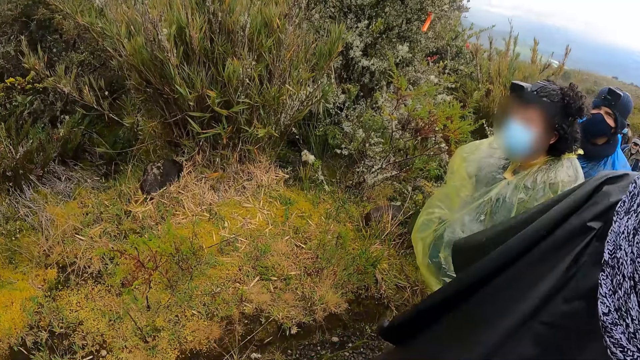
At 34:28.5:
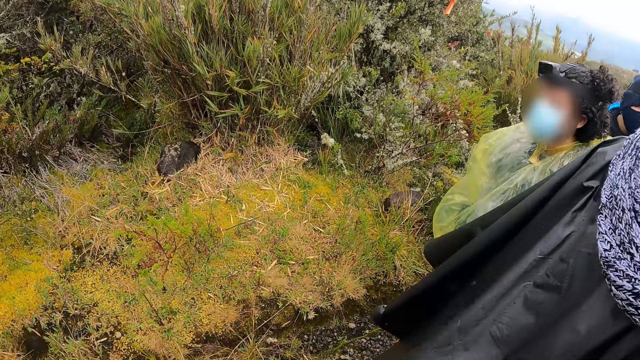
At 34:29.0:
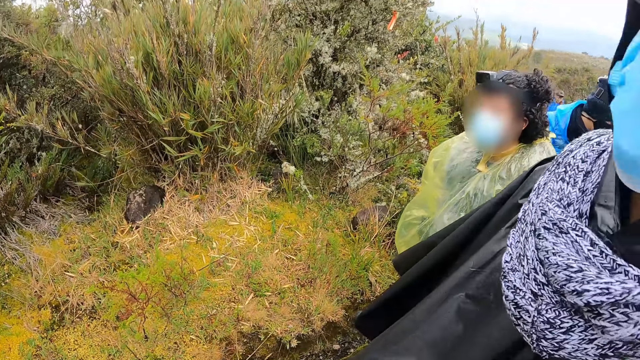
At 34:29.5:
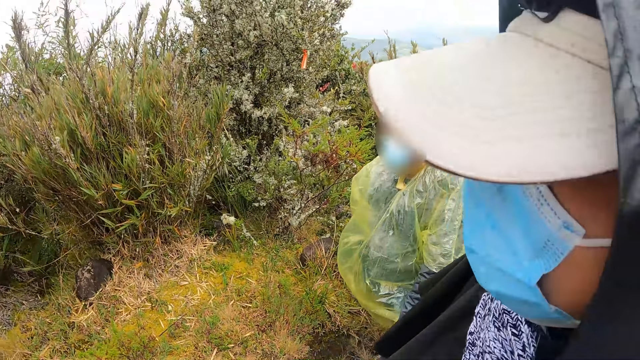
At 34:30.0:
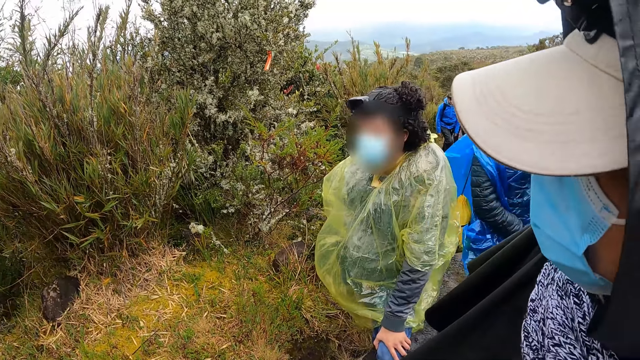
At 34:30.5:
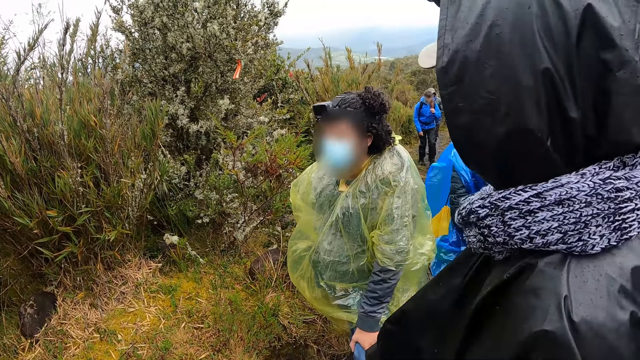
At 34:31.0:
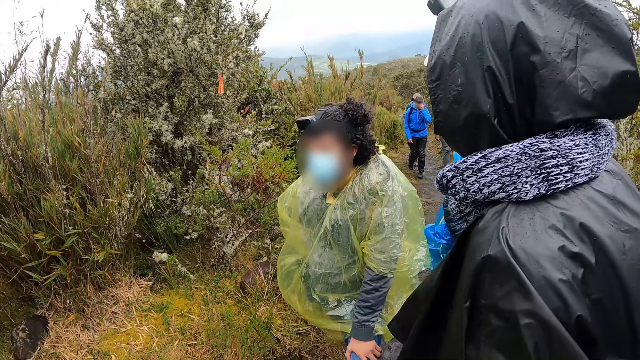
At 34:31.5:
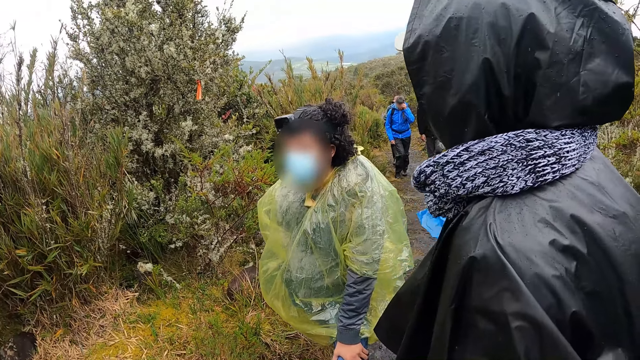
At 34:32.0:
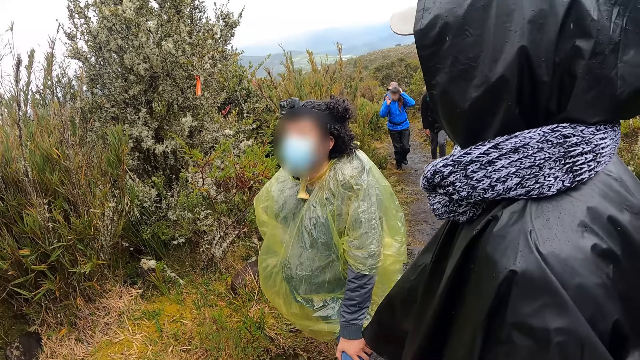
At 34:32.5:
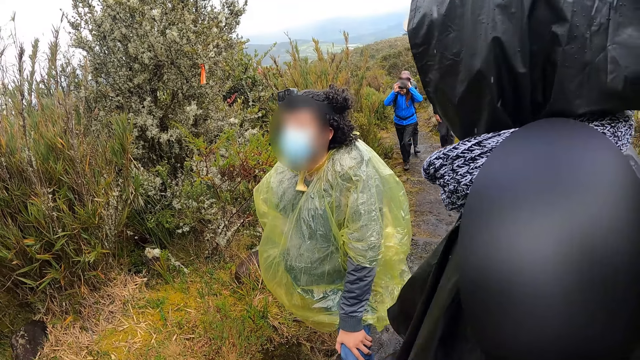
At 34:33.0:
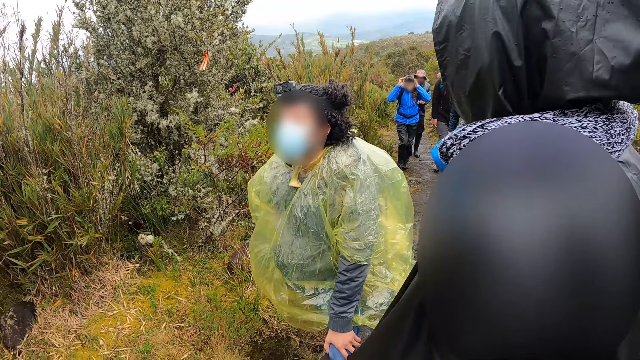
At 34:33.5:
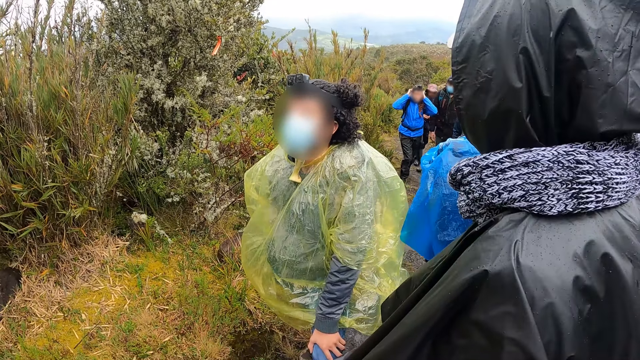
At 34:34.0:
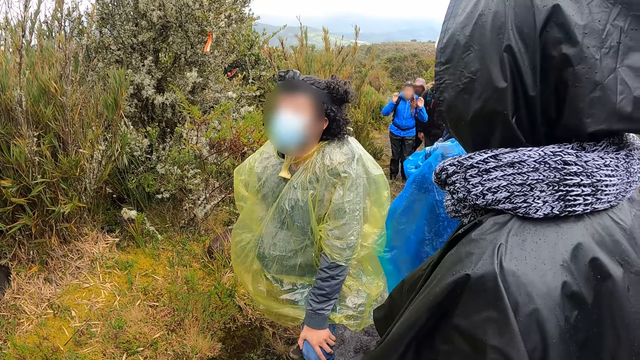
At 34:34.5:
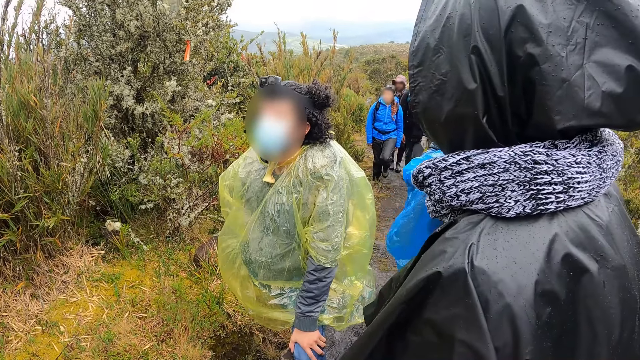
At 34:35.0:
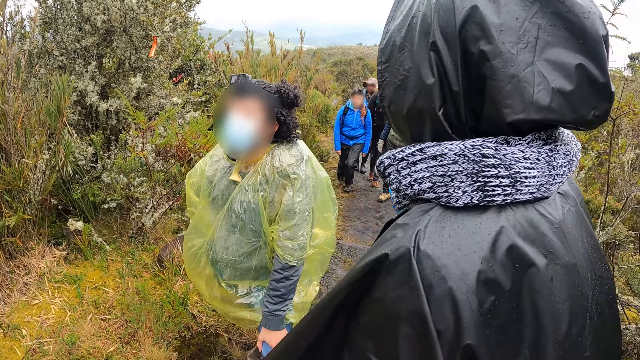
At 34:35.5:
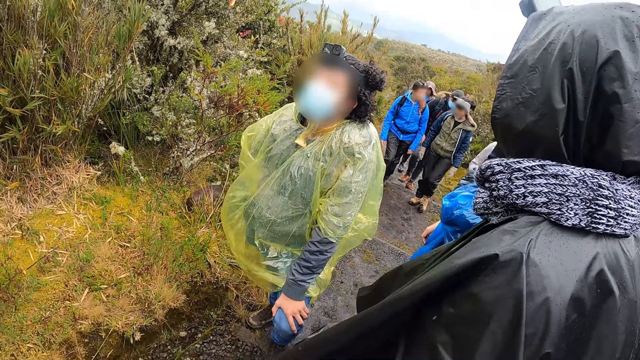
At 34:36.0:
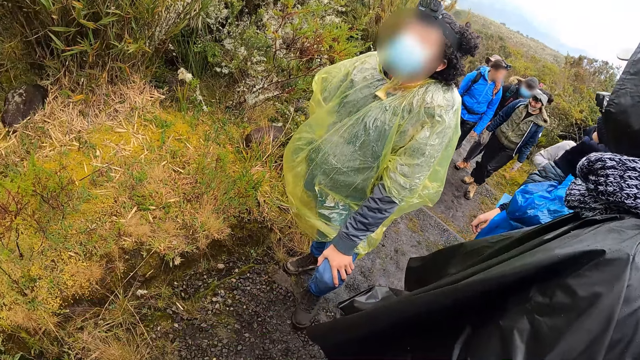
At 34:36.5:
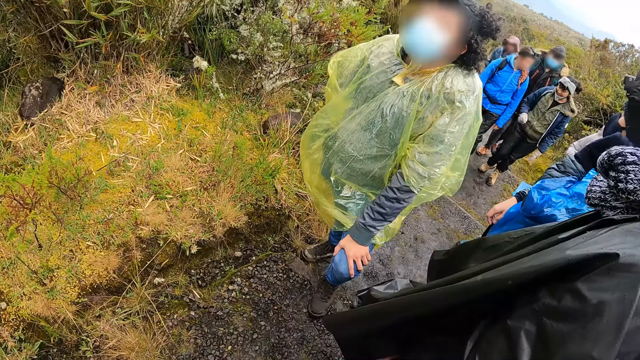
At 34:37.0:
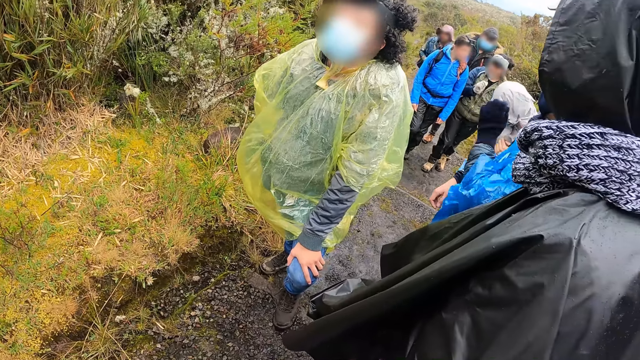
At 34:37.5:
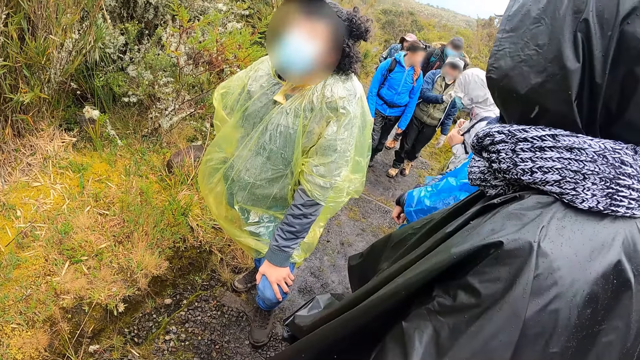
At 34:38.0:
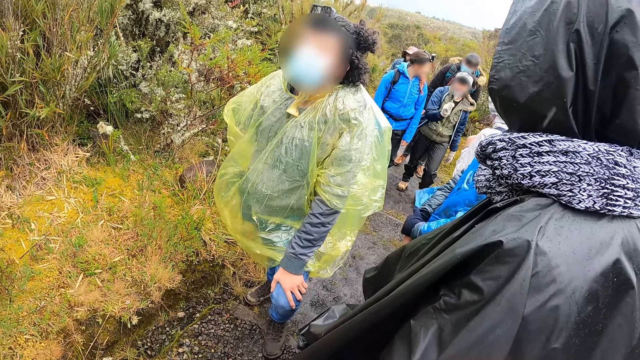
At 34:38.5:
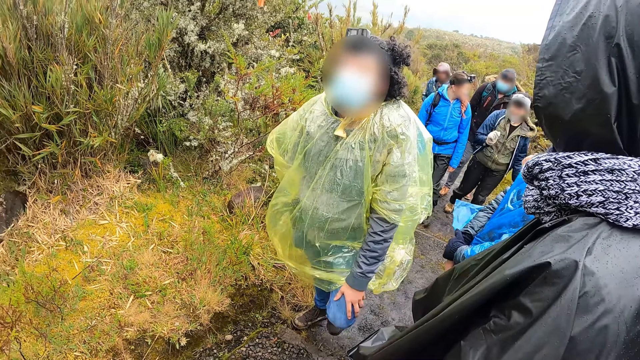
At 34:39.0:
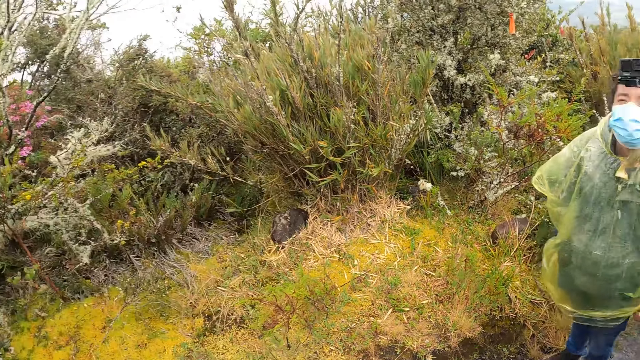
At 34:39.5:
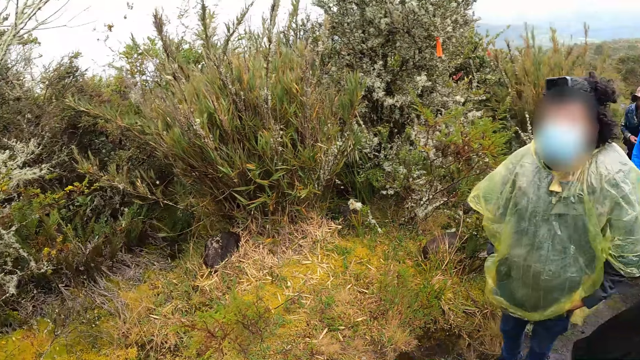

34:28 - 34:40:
A woman touches her face with her left hand. She touches her hair with her left hand. She touches her hair with both hands. She interacts with another woman.

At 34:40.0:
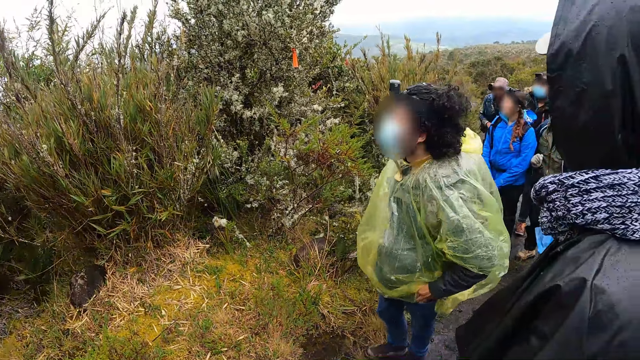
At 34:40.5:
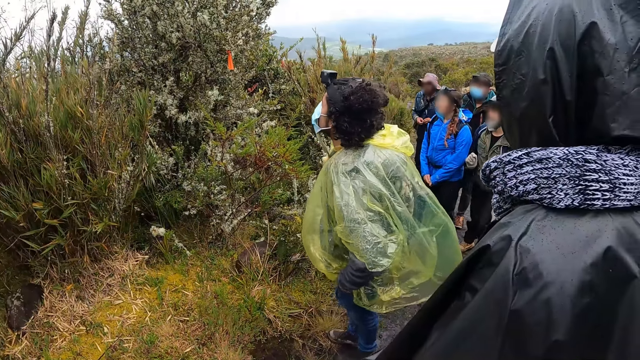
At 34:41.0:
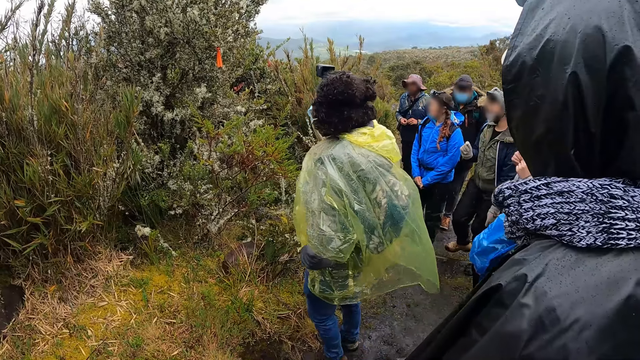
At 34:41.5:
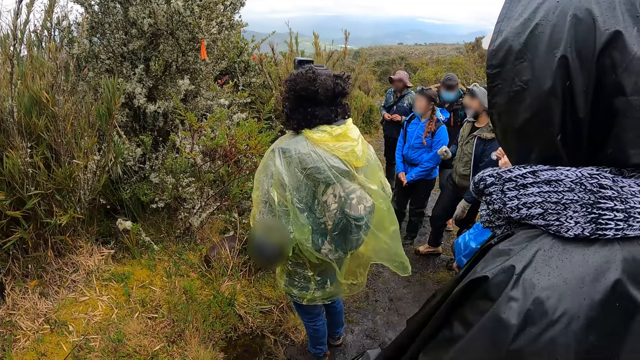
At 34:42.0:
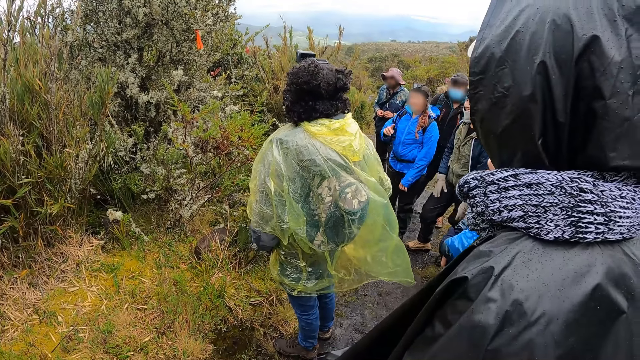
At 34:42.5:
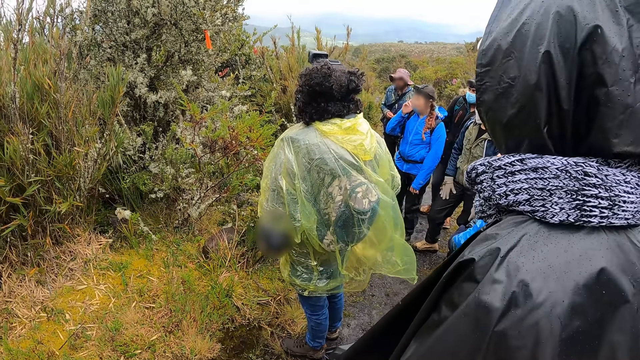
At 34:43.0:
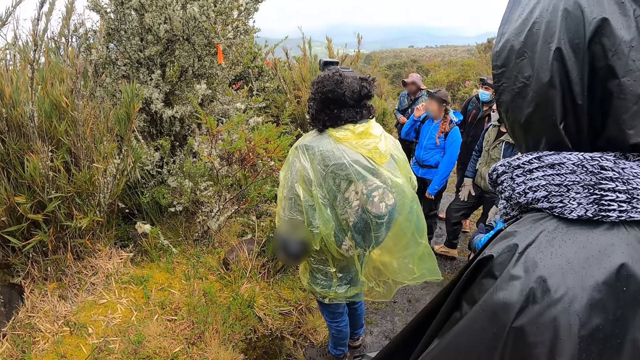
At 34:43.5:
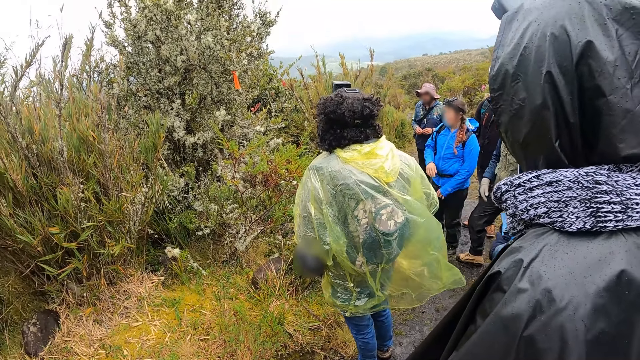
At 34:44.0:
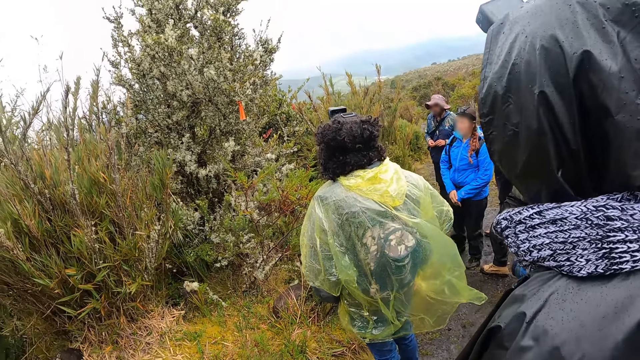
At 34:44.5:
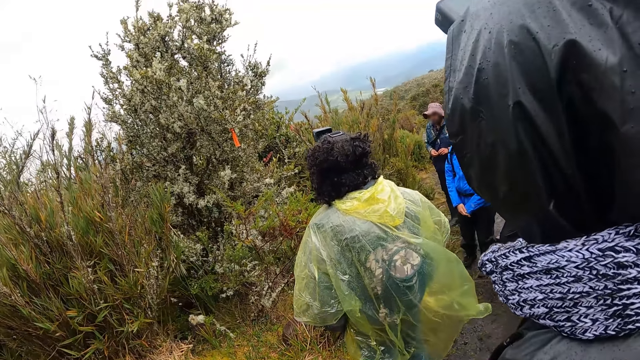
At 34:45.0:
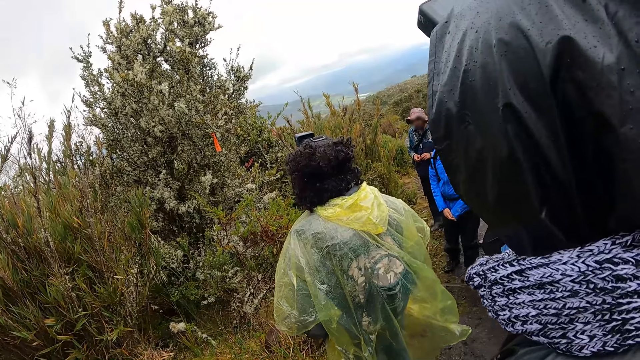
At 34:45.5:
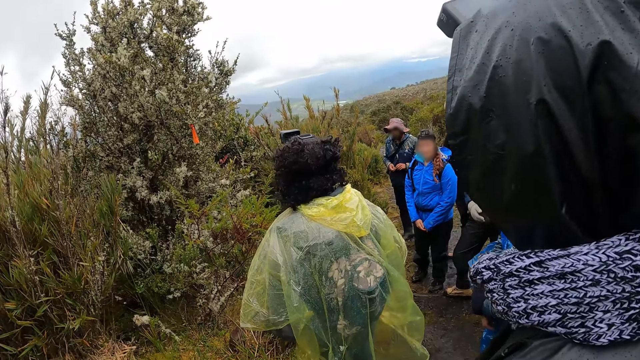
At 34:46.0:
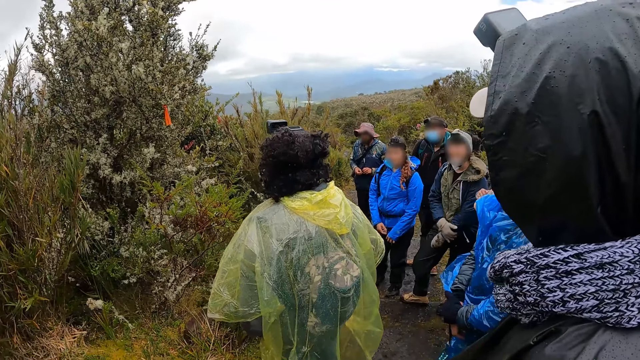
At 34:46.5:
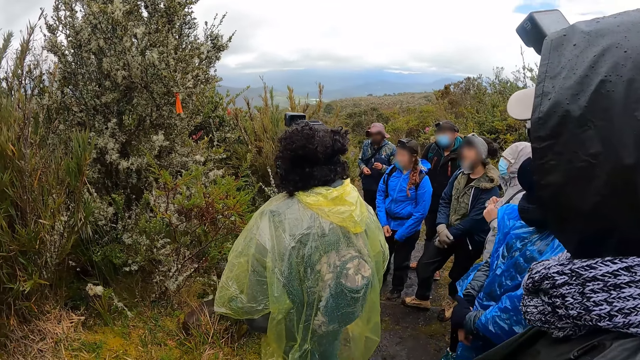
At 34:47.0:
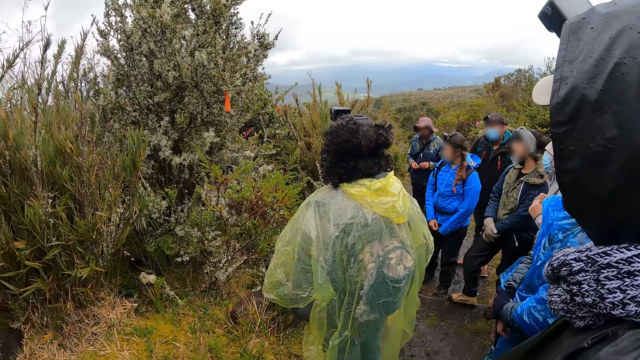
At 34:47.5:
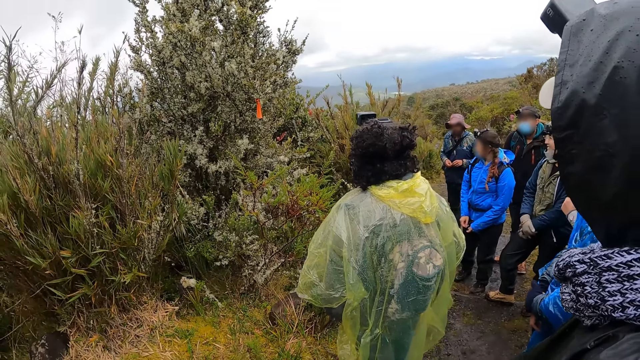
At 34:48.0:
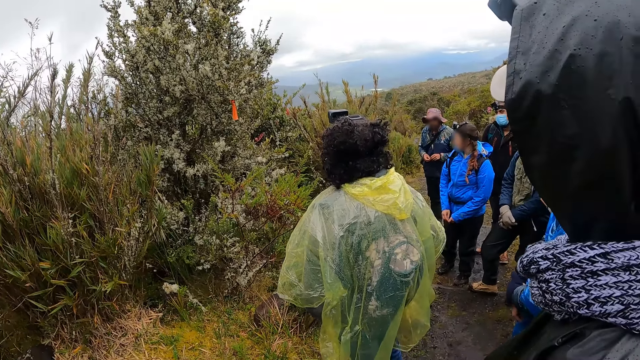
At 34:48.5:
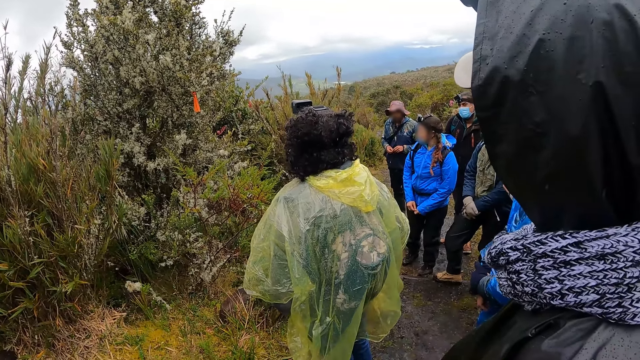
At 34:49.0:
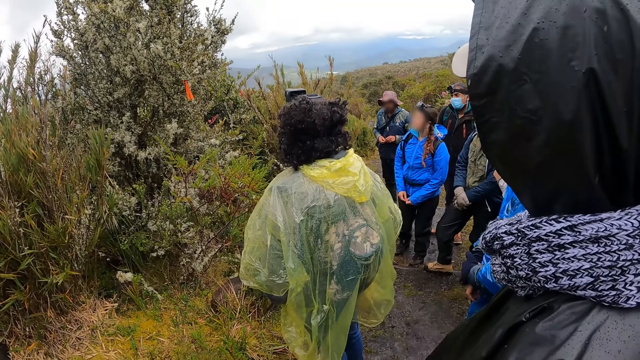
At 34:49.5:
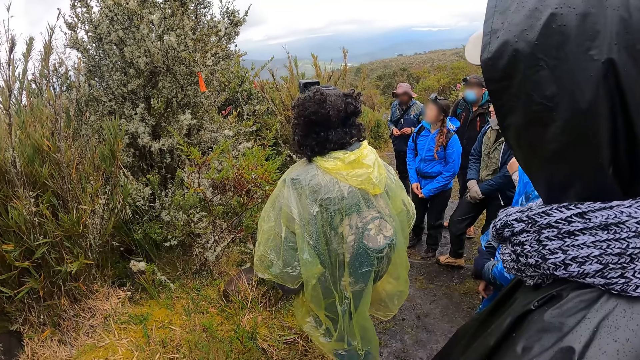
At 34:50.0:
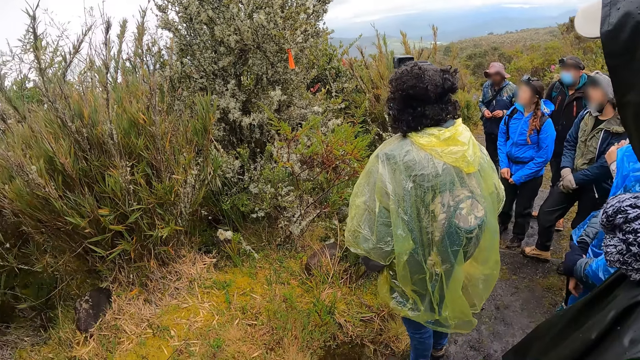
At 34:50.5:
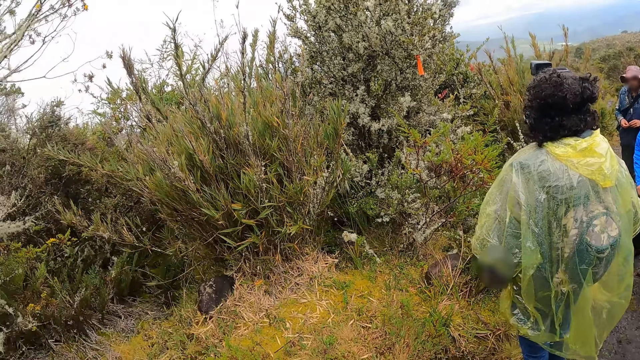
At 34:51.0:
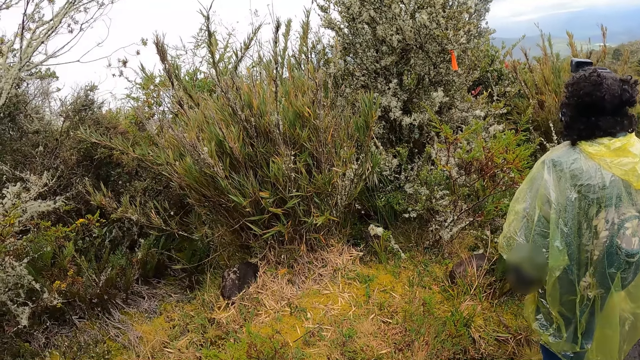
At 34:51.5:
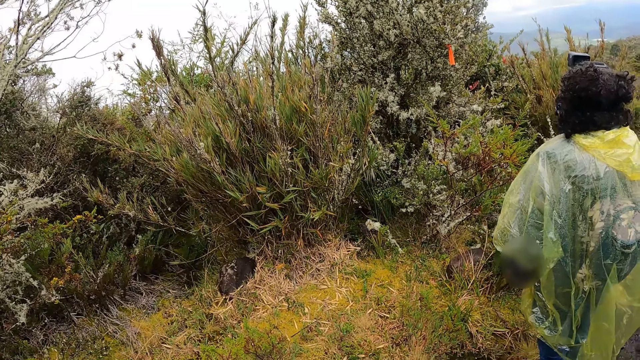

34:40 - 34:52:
A woman touches her face with her right hand. She places her right hand on her left hand.
